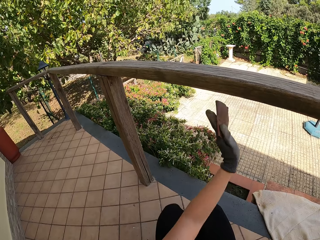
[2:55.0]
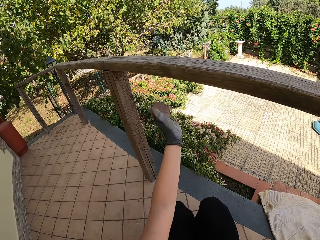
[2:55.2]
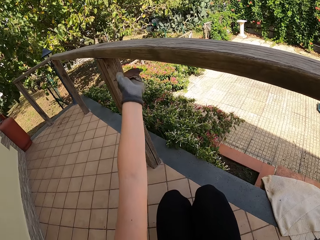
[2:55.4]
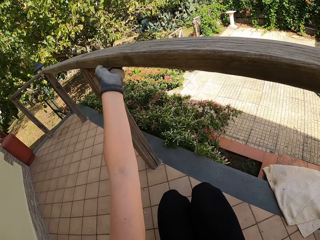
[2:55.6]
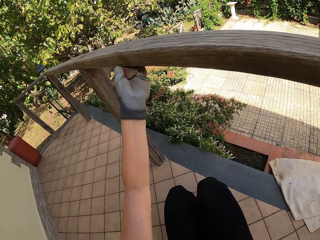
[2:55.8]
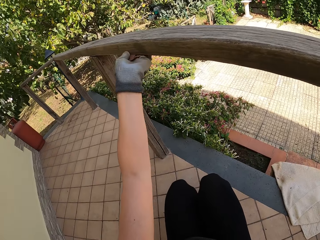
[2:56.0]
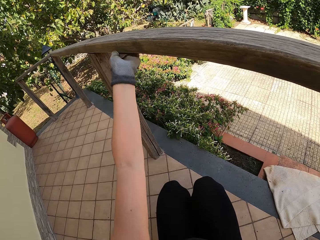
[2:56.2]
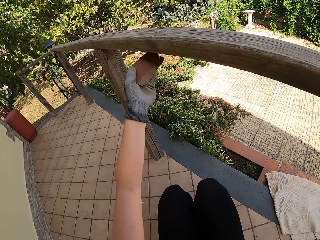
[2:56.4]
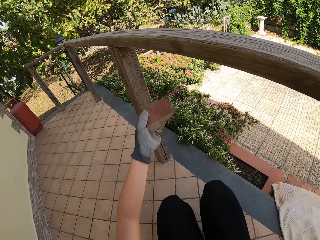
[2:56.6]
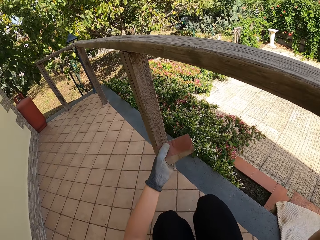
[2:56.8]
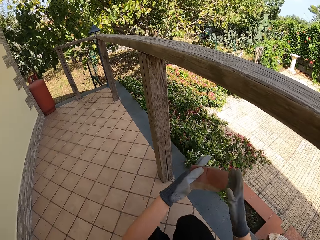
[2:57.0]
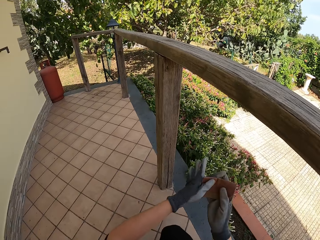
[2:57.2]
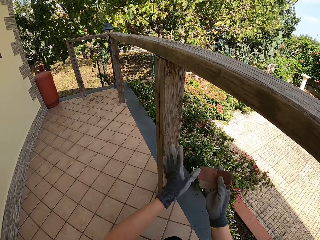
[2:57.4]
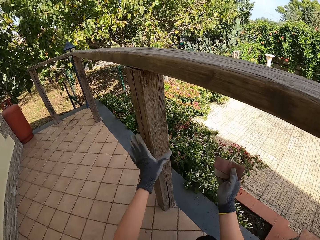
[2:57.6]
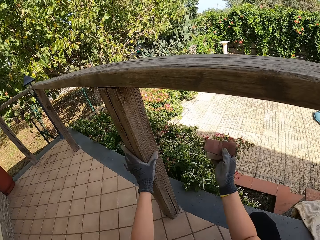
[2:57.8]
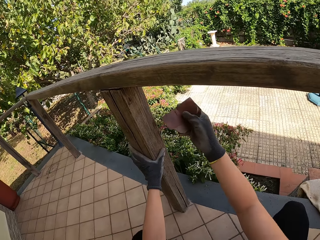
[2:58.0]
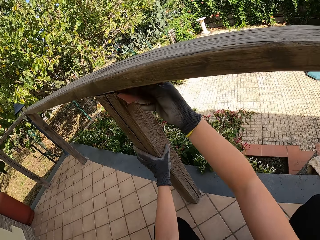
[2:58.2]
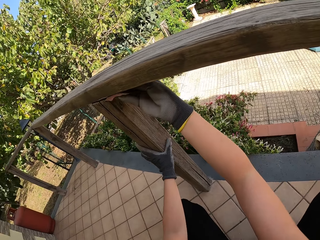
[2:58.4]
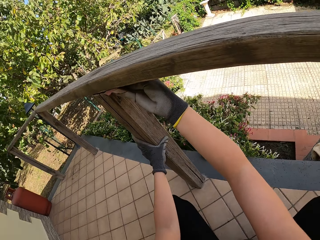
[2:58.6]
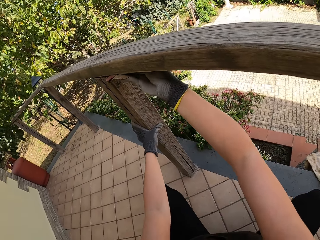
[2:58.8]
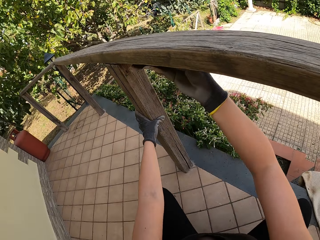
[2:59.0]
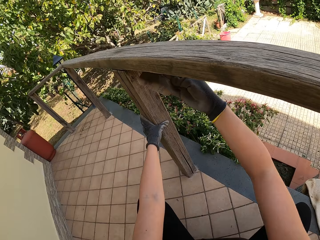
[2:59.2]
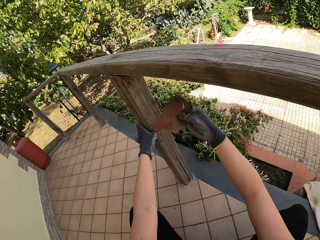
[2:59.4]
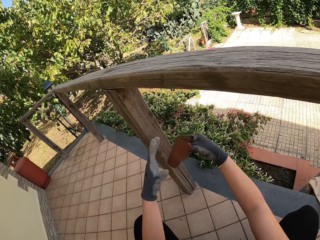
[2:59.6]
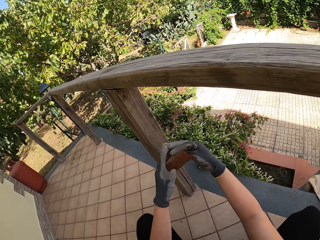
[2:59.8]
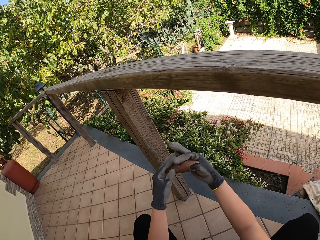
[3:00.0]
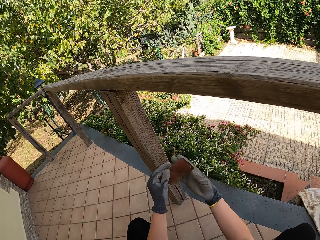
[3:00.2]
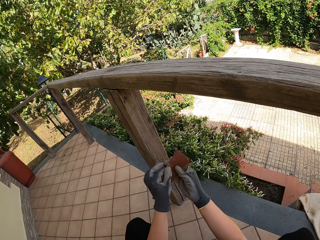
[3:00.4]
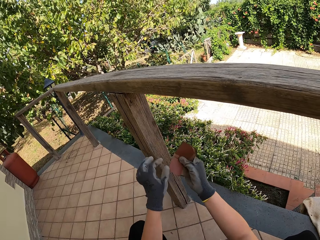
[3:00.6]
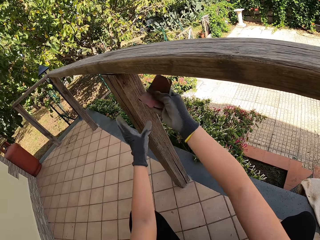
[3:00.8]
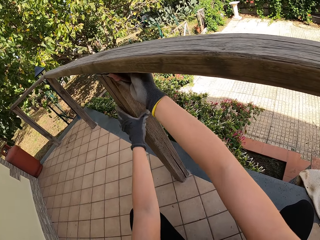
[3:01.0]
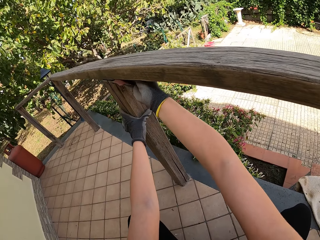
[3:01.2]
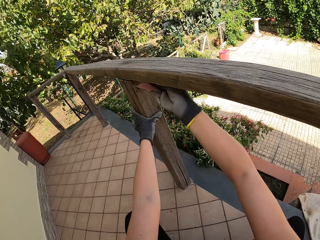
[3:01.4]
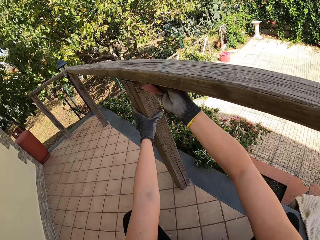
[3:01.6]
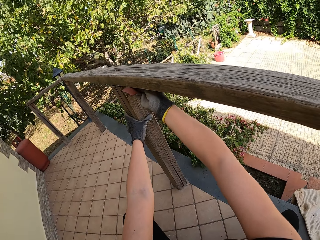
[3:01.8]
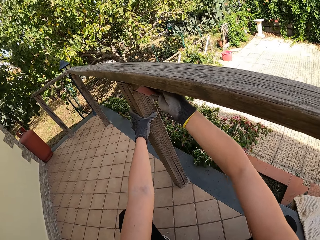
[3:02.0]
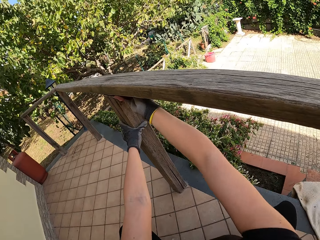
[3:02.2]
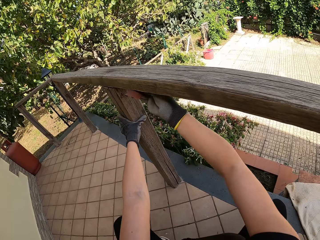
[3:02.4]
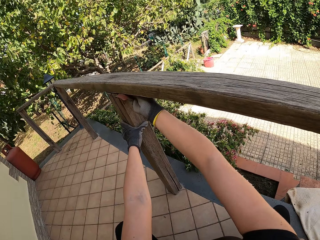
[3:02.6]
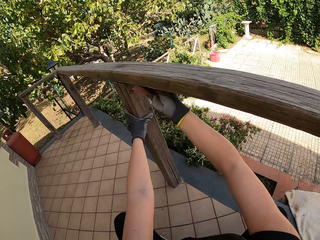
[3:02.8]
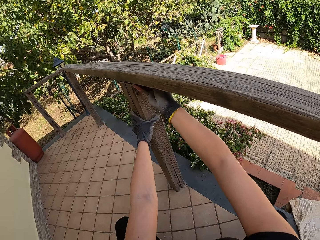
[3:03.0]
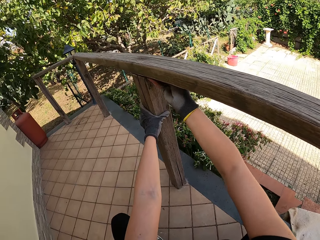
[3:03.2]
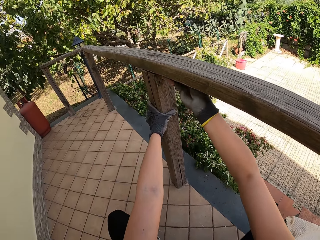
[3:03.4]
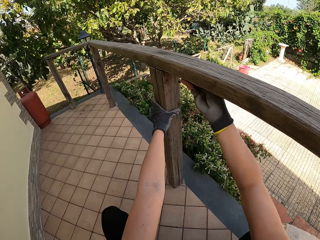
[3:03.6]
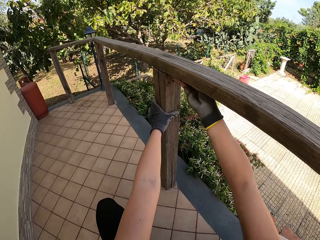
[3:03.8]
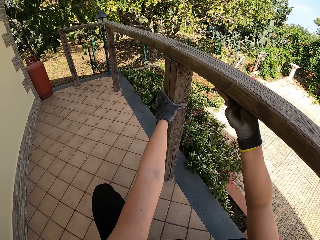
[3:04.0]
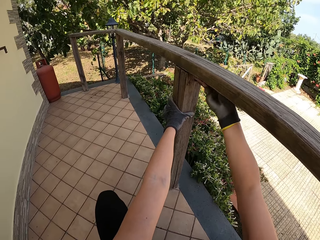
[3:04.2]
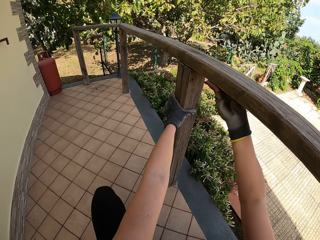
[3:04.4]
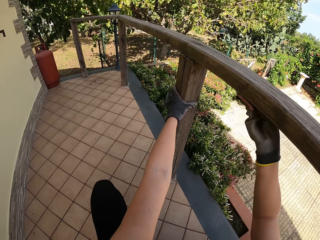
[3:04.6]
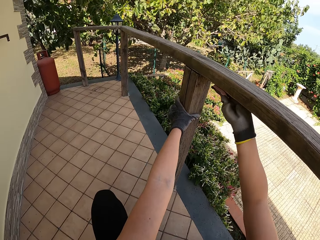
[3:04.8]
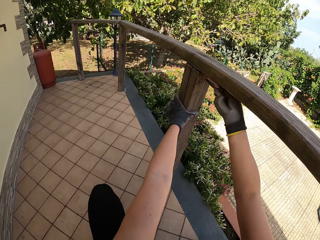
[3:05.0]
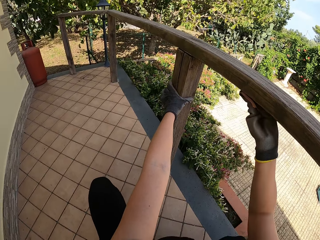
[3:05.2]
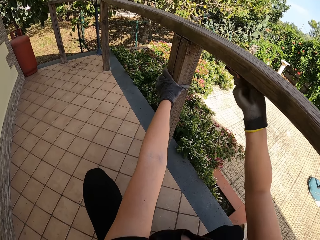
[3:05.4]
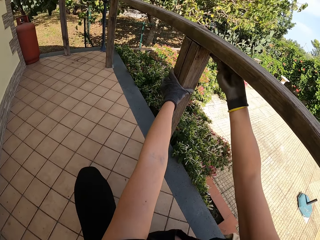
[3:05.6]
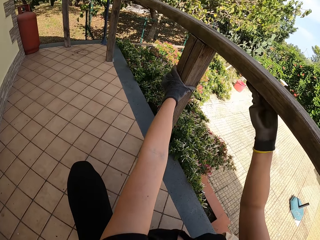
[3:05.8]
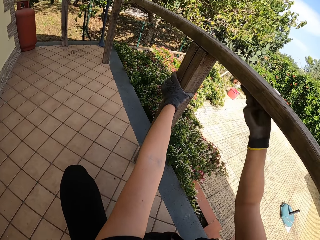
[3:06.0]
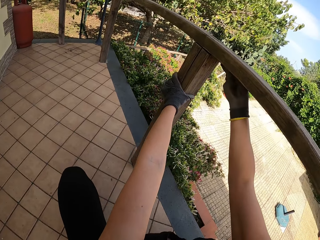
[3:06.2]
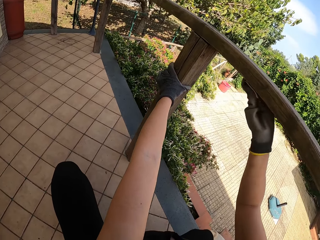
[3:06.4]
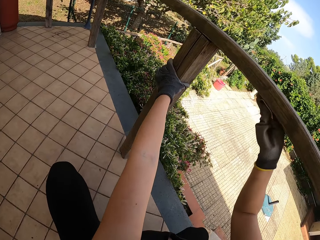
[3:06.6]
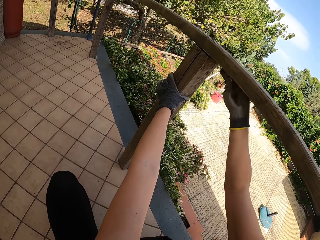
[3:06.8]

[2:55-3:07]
The camera wearer stops scrubbing the balcony. He passes the sandpaper to the right hand from the left. He holds the balcony with his left hand. He scrubs the balcony with the sandpaper with his right hand. He stops scrubbing the balcony. He adjusts the sandpaper with both hands. He scrubs the balcony with the sandpaper with his right hand.

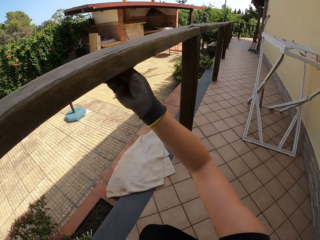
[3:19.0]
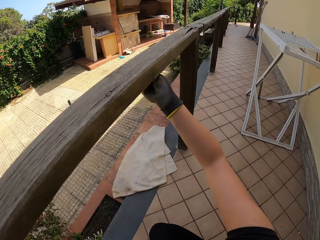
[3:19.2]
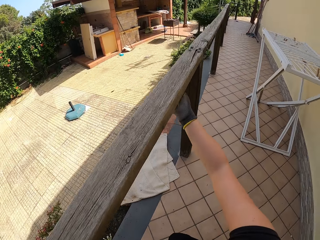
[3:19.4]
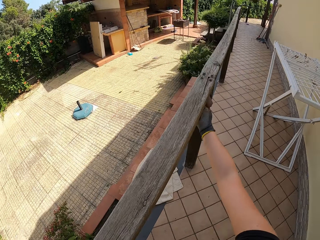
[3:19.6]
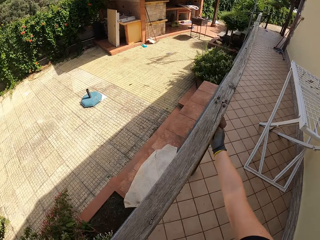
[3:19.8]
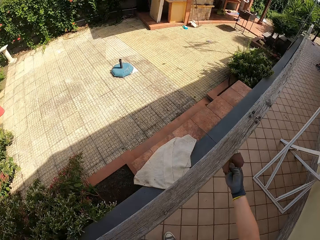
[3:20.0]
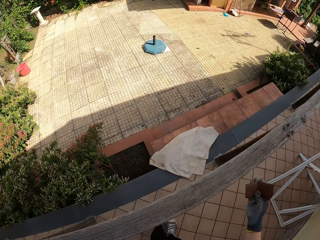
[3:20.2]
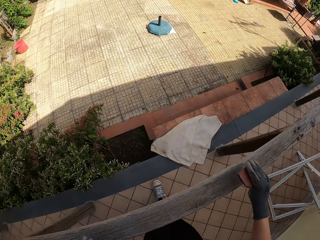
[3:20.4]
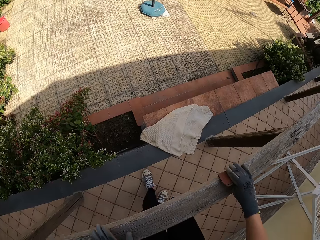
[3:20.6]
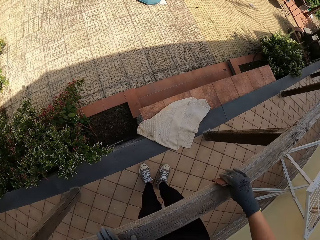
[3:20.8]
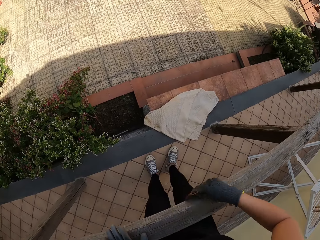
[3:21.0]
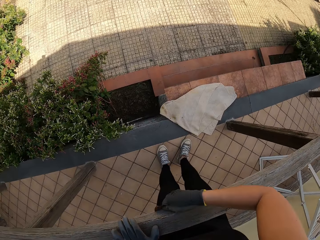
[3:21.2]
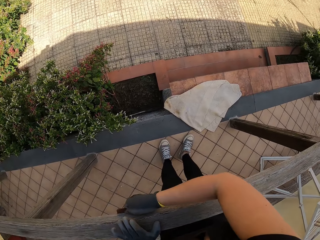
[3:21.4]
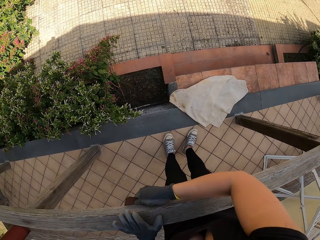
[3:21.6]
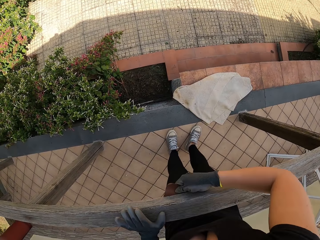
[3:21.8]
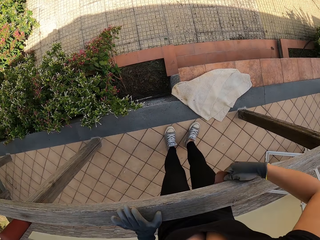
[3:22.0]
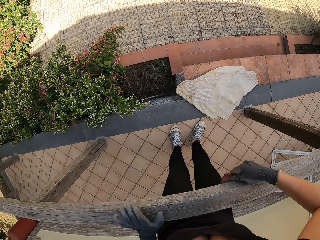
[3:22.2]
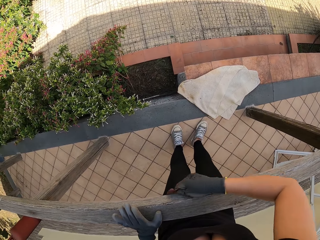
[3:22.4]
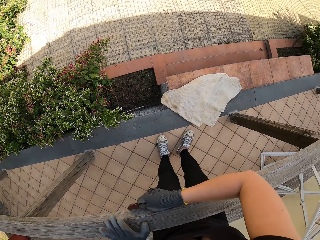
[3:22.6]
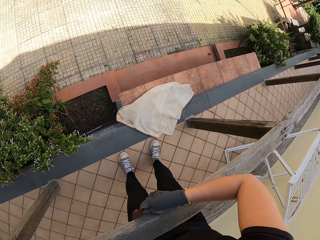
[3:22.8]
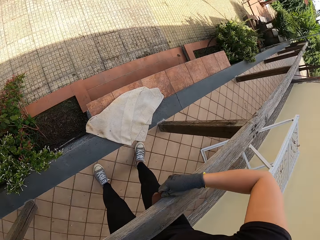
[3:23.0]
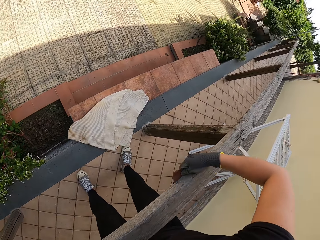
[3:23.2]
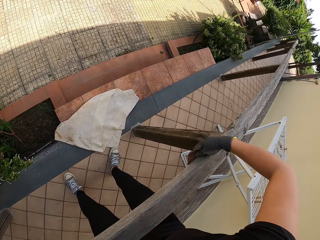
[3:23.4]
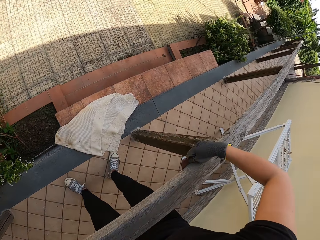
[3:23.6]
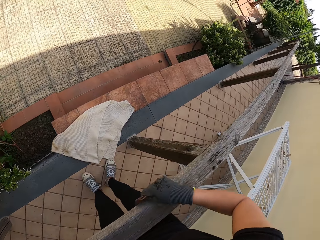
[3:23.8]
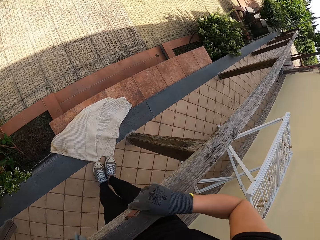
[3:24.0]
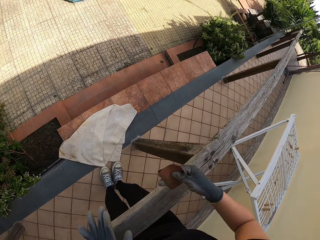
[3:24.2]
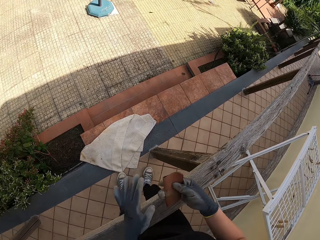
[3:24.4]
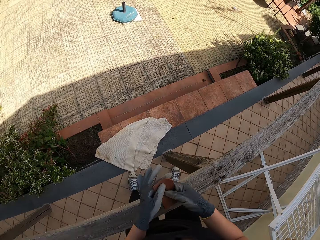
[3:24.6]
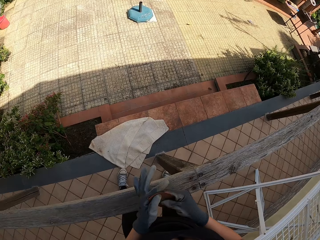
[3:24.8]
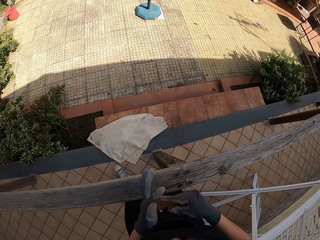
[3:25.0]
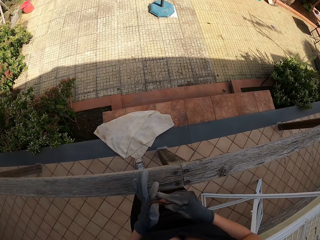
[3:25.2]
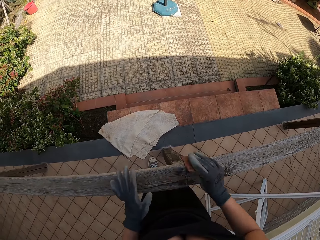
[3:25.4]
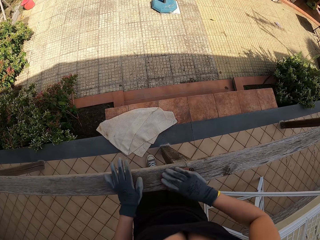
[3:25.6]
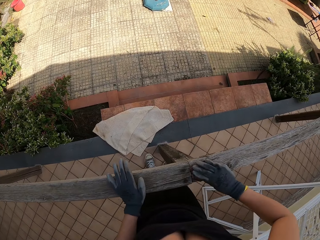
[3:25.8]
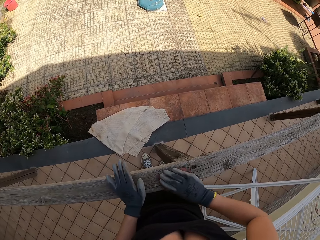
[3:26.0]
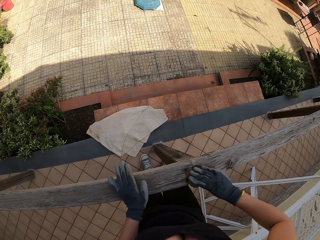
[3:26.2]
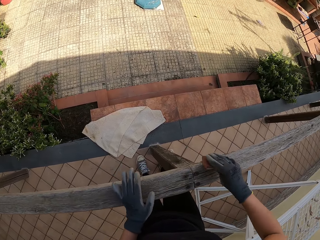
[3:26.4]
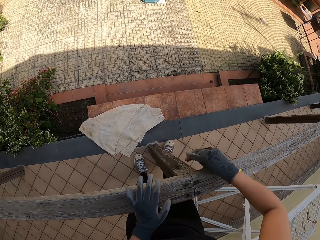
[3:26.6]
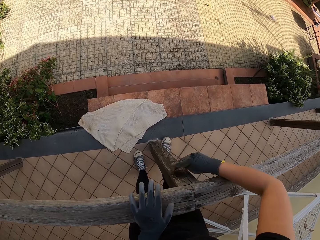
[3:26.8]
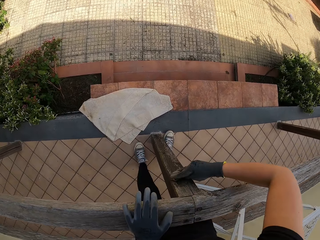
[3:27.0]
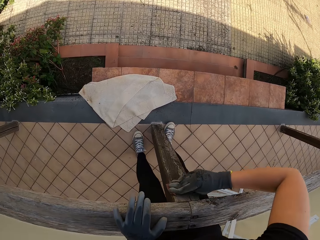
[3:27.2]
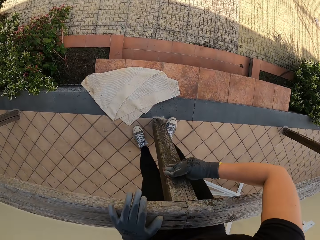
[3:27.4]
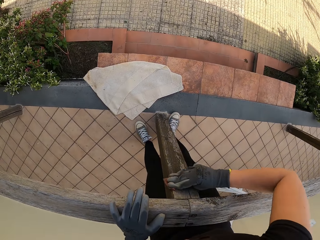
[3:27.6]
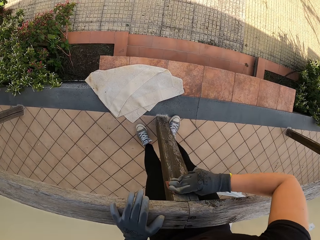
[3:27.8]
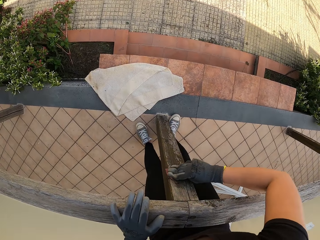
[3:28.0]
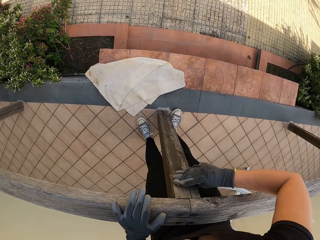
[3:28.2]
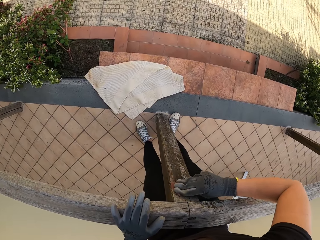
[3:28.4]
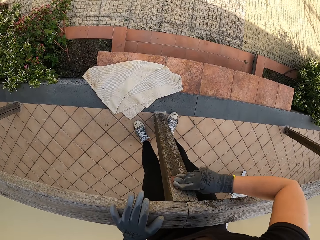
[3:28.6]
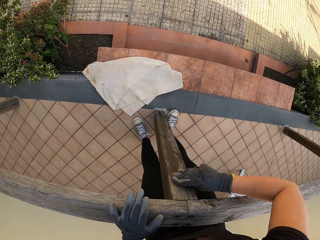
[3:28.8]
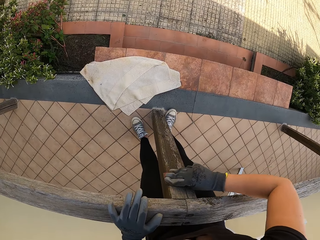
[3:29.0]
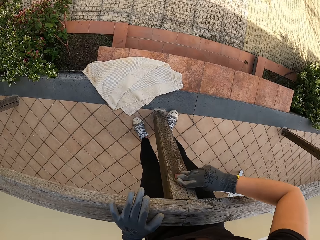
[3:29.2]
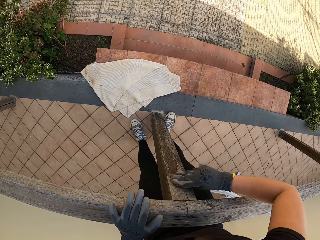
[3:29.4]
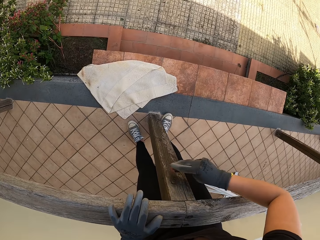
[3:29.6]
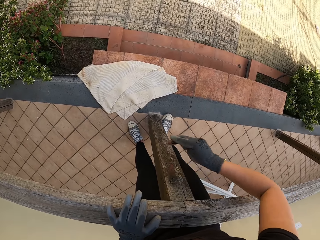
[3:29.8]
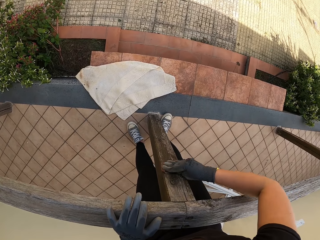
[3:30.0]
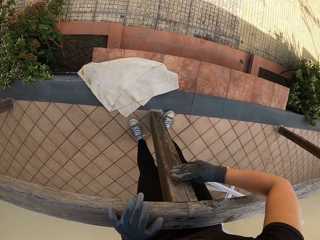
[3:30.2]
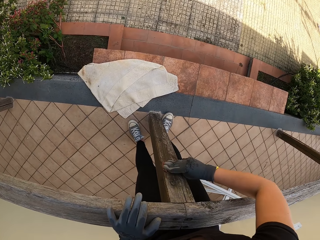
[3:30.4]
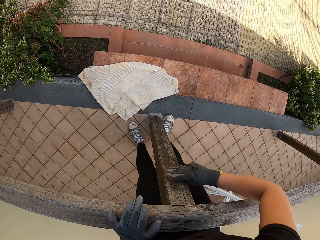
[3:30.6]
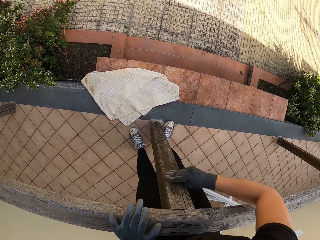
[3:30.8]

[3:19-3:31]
The camera wearer stands up. He stops scrubbing the balcony. He changes the position of the sandpaper. He scrubs the balcony with the sandpaper with his right hand.
